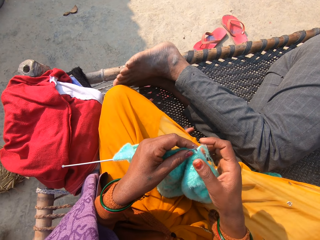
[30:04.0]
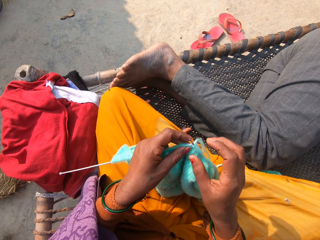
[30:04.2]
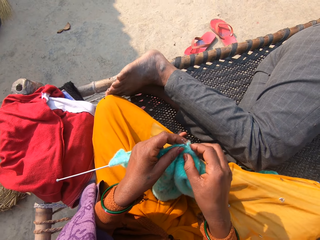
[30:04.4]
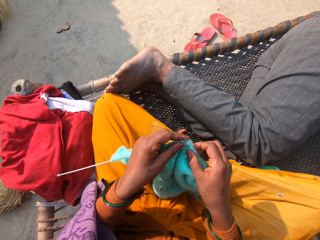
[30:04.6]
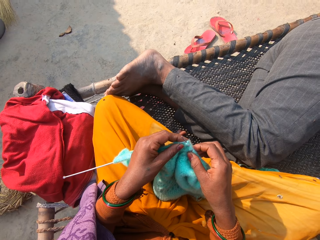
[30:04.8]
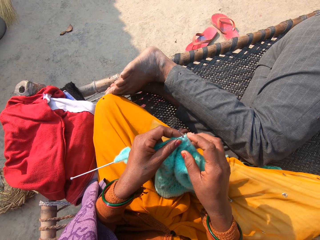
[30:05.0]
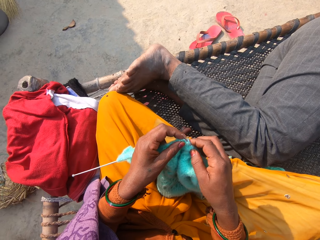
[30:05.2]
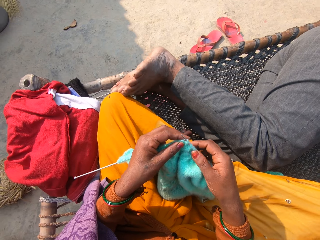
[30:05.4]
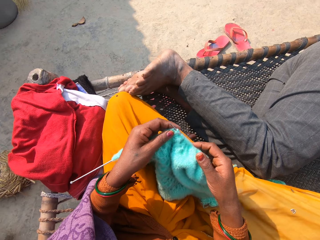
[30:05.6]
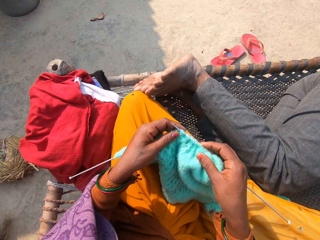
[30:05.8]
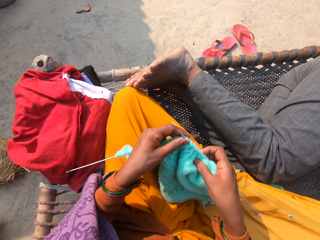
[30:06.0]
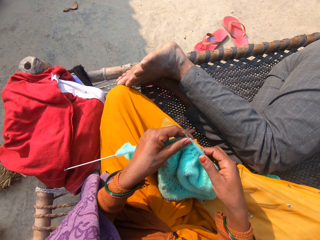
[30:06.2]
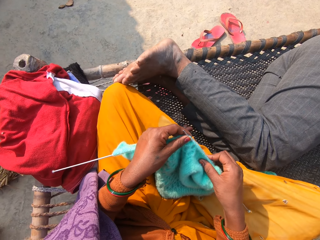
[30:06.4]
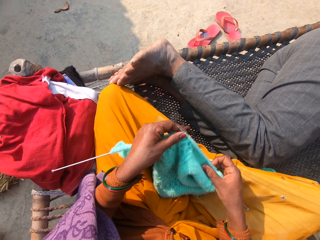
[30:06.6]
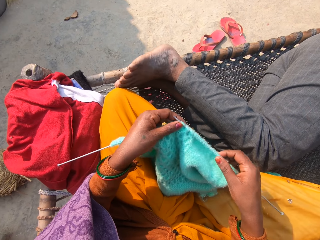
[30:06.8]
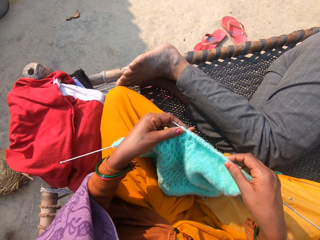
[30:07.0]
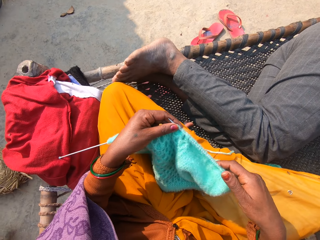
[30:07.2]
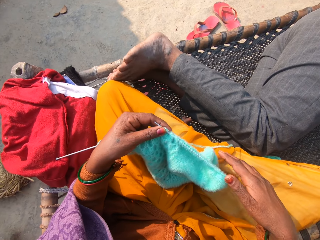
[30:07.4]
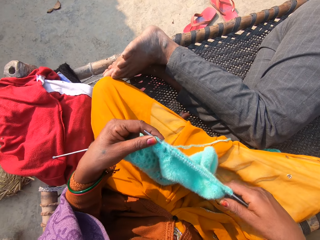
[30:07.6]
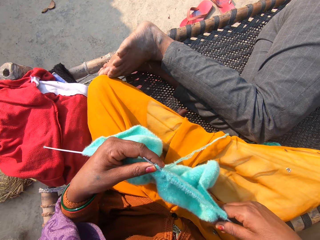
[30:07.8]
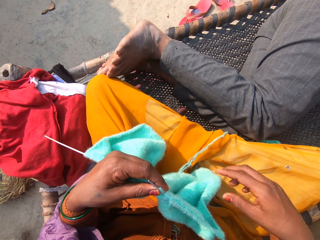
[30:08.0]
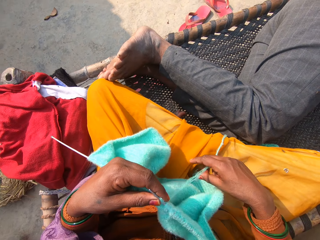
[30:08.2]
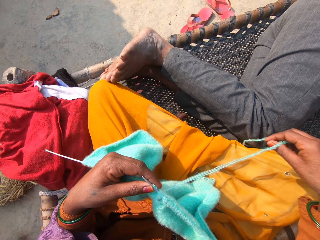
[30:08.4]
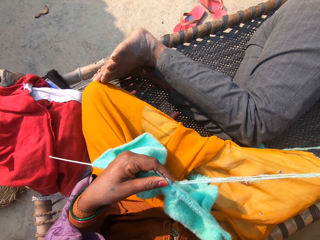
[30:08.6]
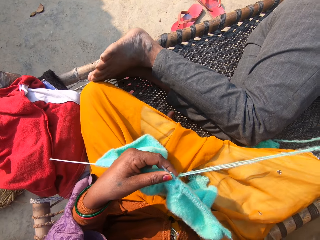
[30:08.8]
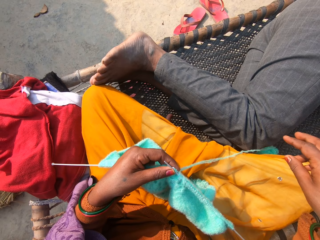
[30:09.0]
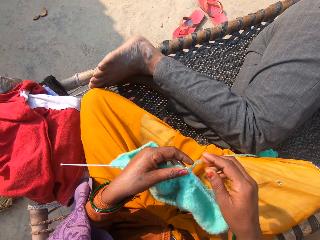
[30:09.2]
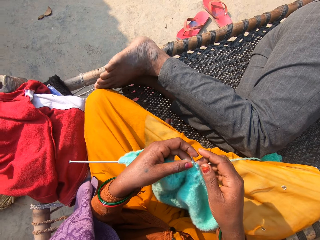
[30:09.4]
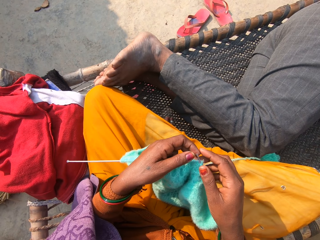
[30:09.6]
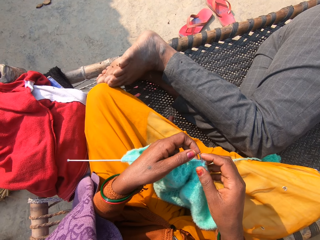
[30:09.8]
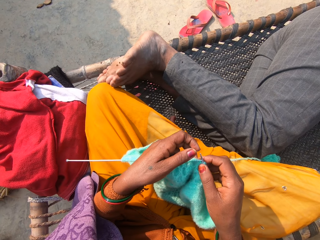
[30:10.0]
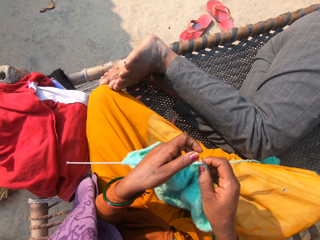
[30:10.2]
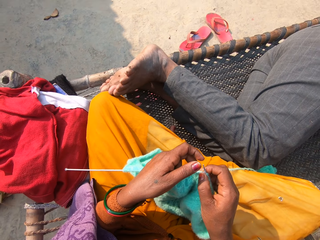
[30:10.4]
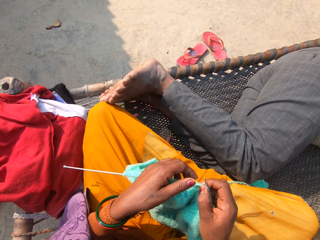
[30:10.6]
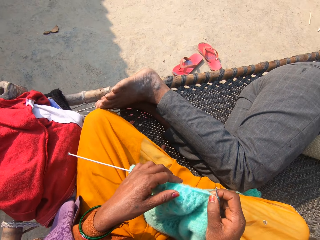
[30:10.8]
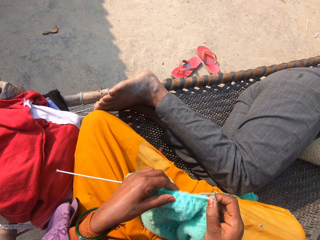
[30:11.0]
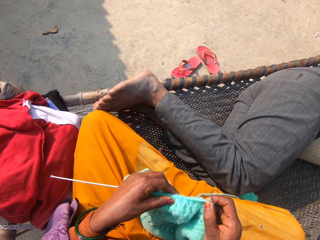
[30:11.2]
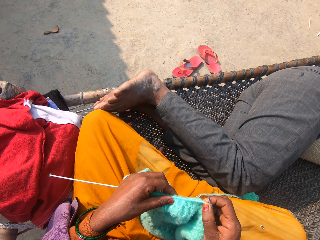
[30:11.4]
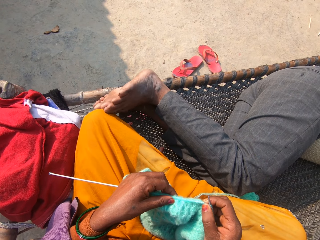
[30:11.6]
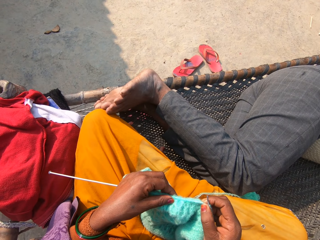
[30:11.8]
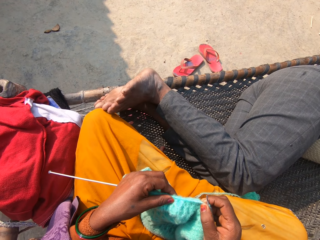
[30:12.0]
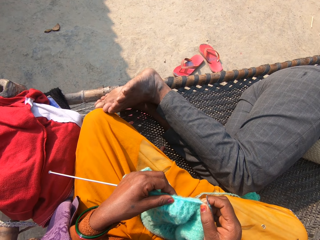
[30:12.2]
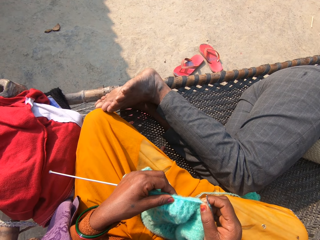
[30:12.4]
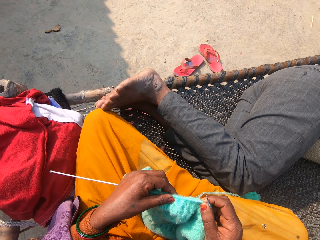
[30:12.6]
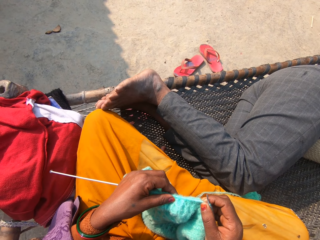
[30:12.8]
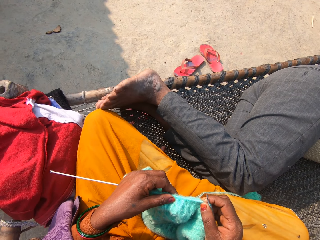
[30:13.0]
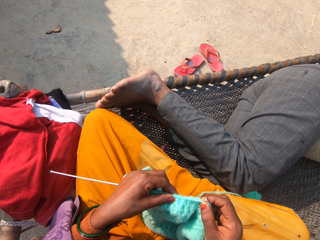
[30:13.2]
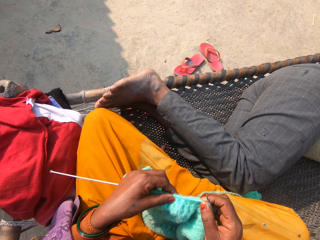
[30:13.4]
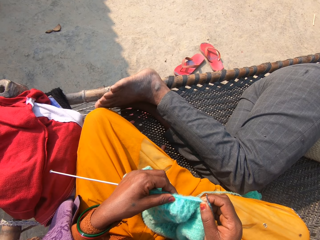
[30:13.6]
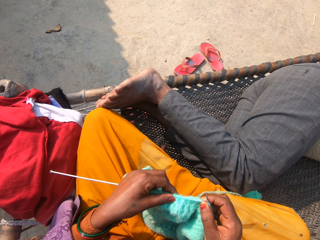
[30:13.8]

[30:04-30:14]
The camera wearer straightens the fabric. They spread the thread. They stop knitting.

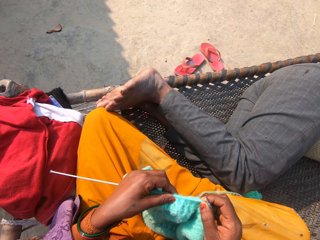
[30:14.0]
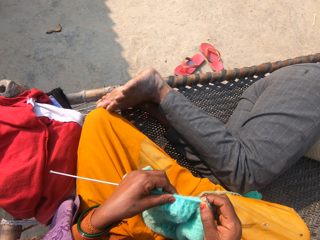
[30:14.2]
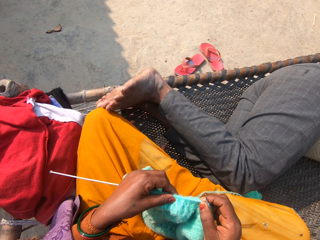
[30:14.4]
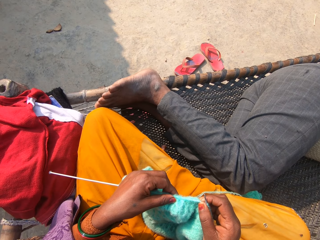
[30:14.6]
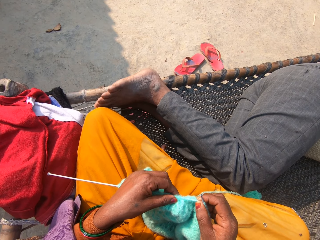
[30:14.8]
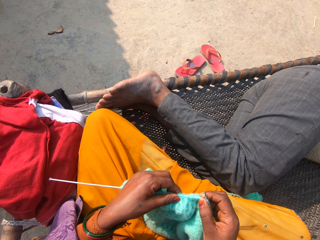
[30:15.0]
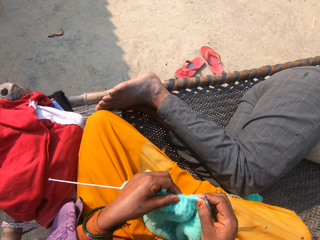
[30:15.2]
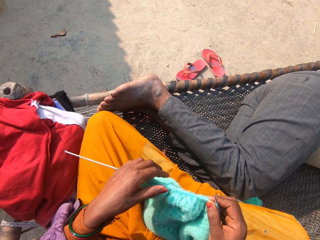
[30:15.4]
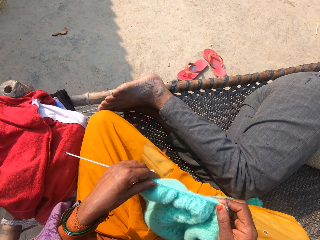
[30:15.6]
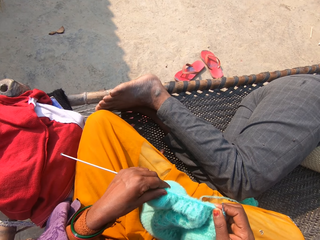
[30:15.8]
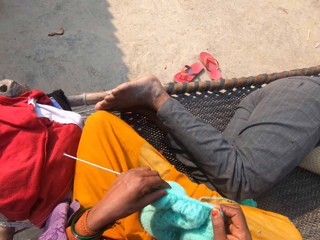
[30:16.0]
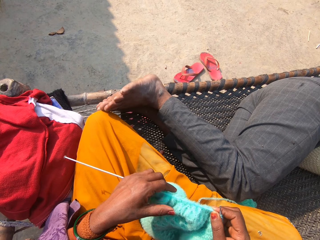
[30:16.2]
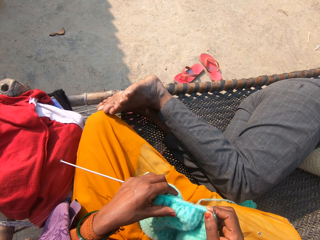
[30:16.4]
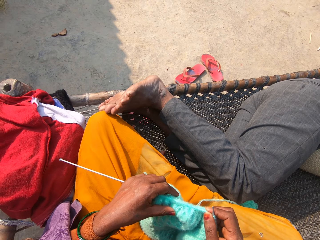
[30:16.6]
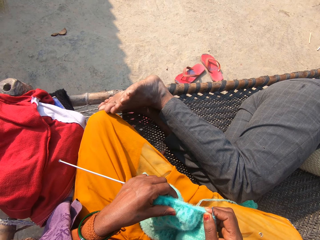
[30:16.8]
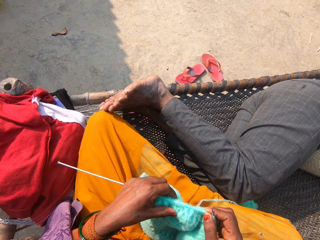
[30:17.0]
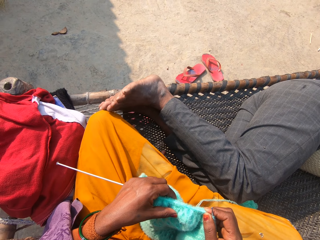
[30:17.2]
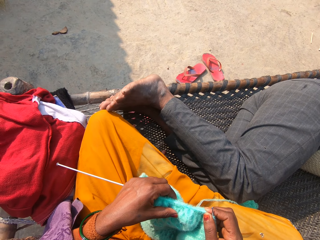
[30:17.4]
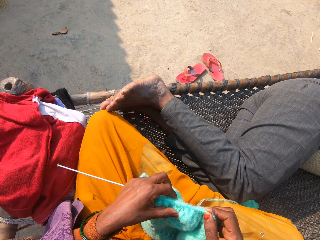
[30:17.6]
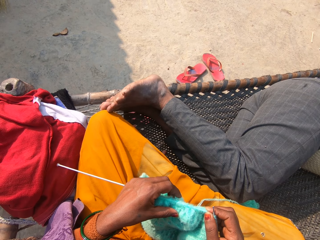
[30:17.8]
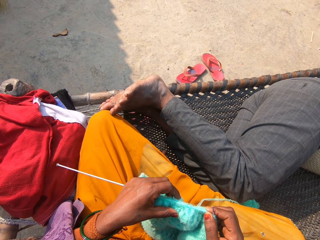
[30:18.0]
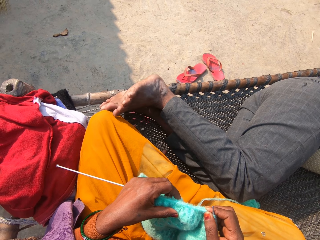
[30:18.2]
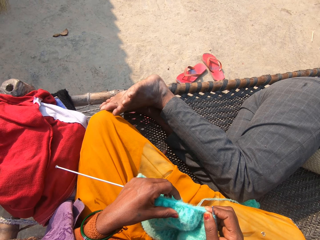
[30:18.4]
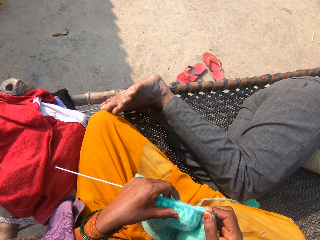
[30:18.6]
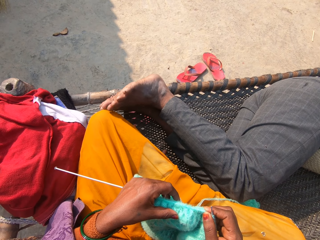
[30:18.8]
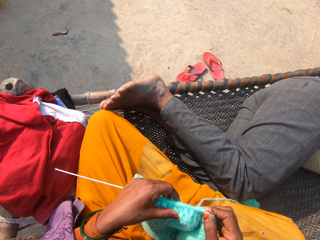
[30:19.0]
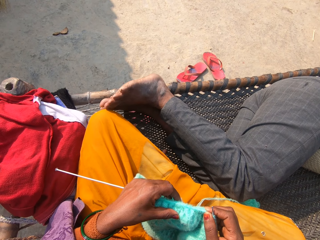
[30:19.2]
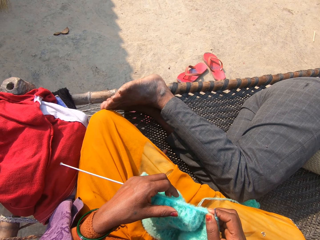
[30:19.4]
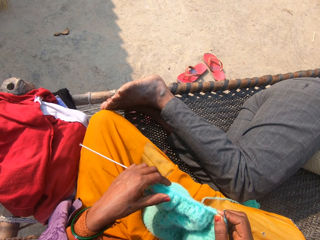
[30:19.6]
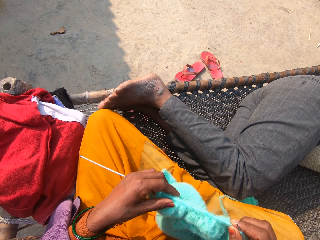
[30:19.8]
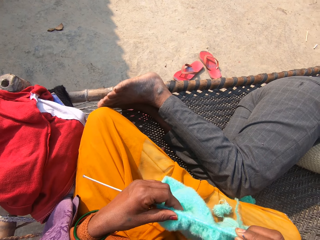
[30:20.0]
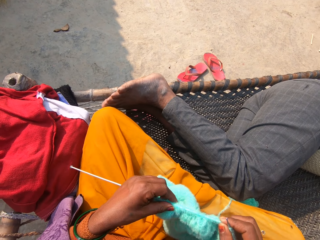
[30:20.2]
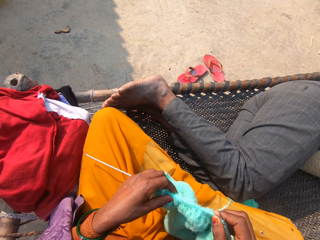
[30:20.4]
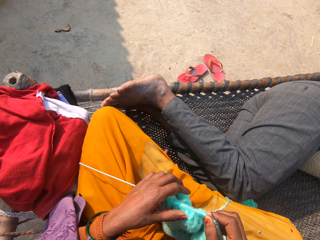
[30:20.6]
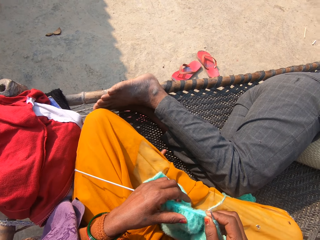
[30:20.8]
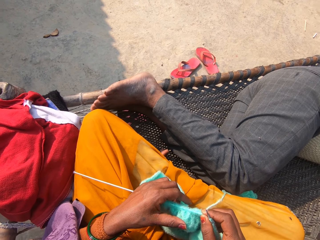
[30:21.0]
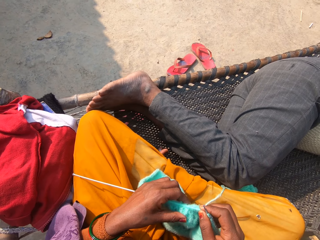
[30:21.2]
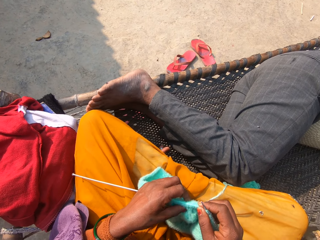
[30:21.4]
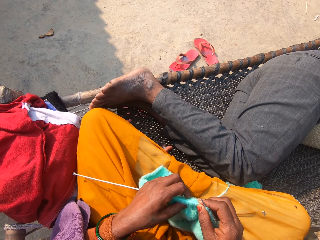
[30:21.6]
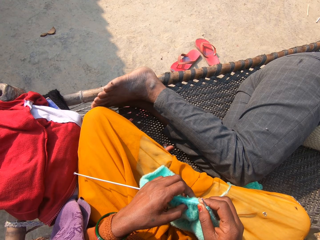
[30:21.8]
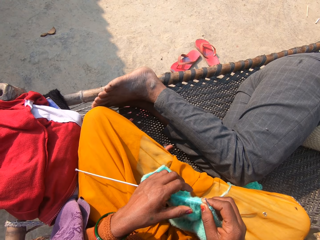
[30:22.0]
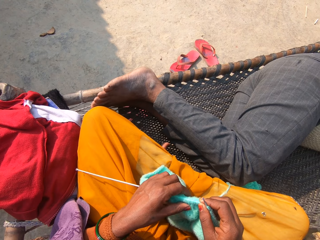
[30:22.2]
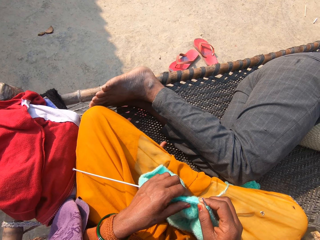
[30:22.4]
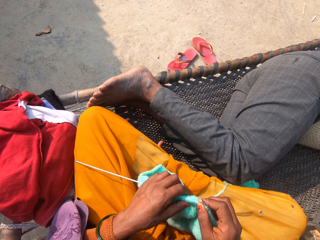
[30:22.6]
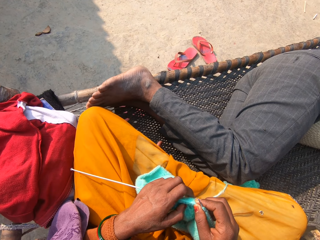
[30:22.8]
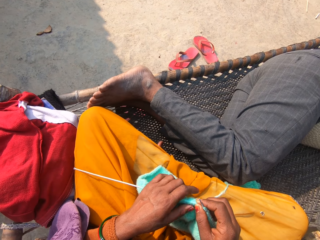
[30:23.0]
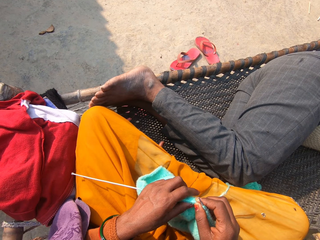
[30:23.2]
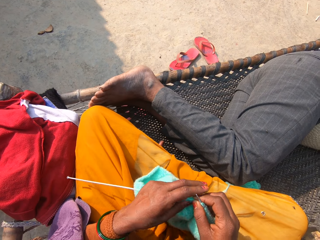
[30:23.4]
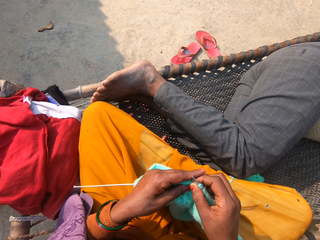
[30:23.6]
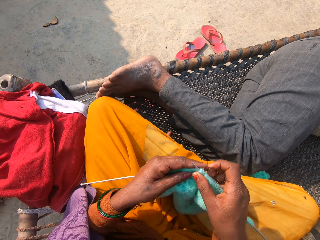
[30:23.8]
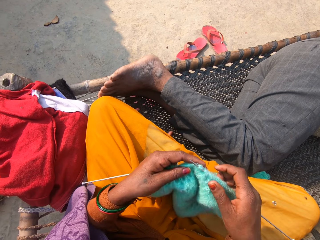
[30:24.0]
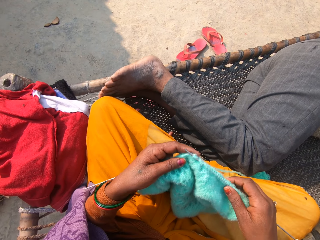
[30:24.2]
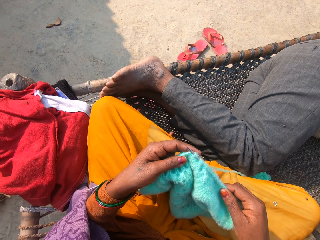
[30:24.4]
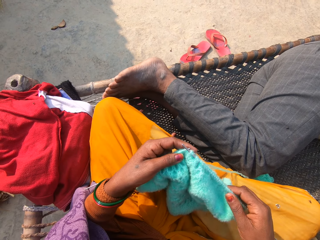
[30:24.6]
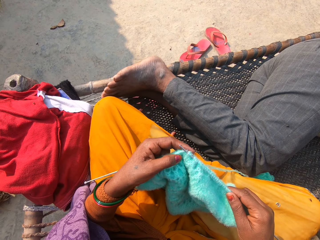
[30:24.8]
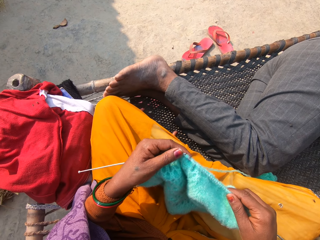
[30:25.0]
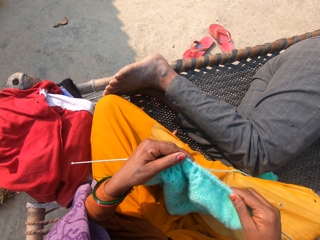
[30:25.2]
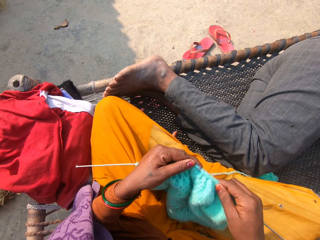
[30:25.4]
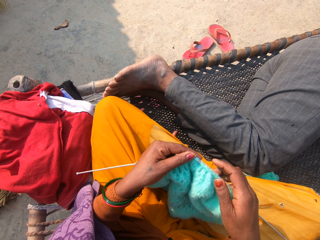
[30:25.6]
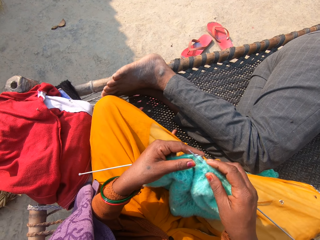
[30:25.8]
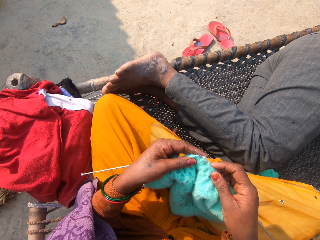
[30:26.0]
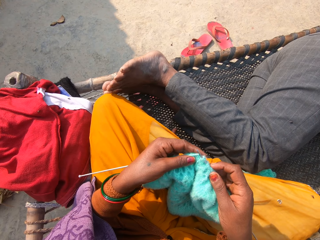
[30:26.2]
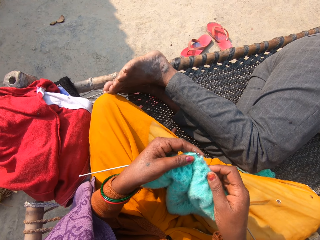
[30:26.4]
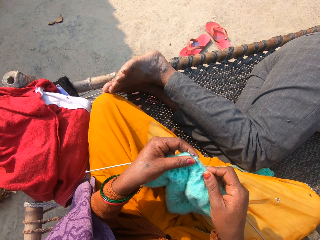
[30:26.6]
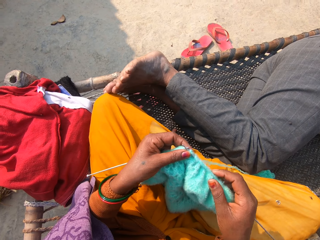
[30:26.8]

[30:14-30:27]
The camera wearer adjusts the fabric. They adjust the fabric again.
